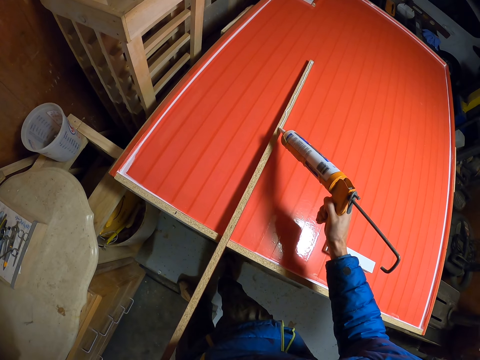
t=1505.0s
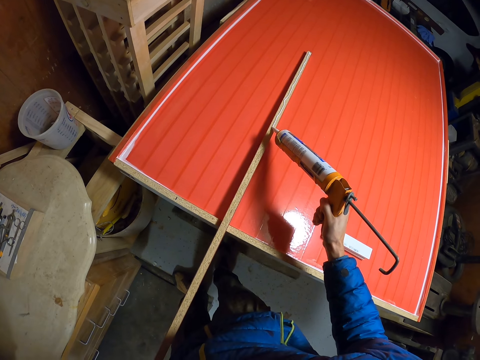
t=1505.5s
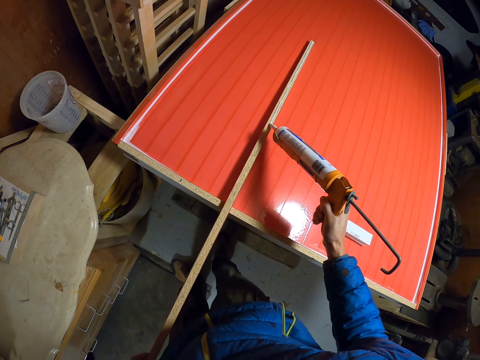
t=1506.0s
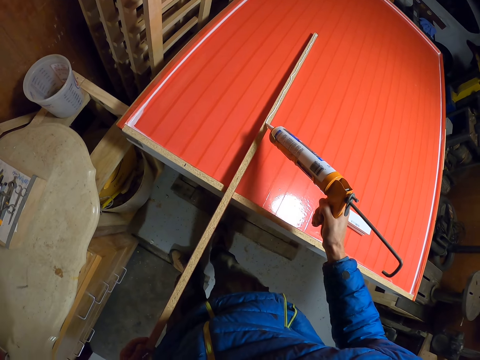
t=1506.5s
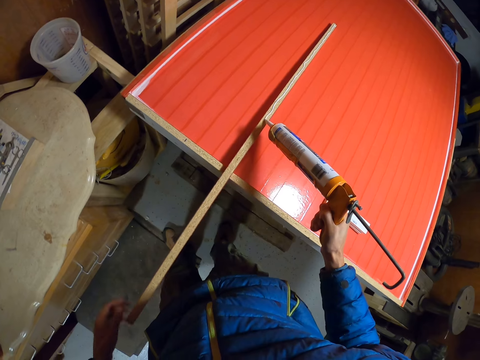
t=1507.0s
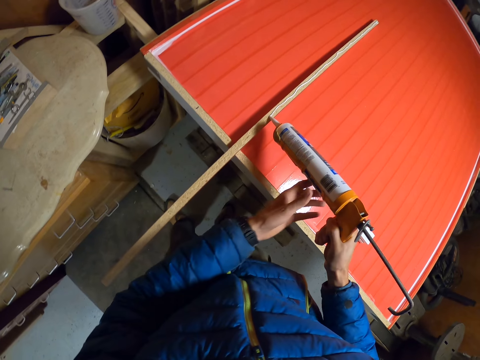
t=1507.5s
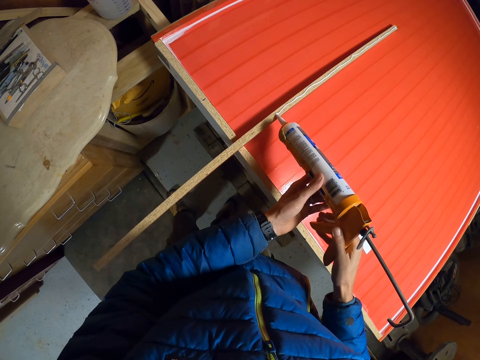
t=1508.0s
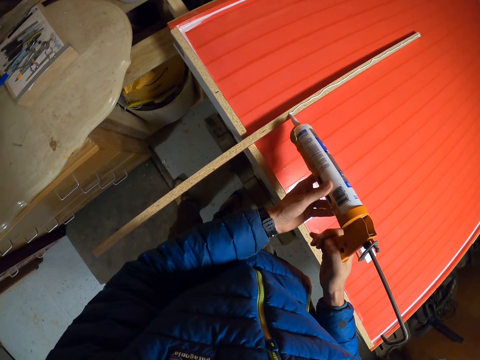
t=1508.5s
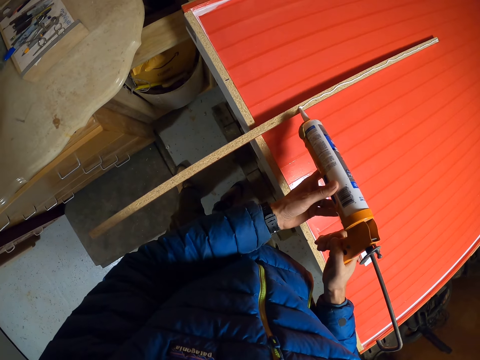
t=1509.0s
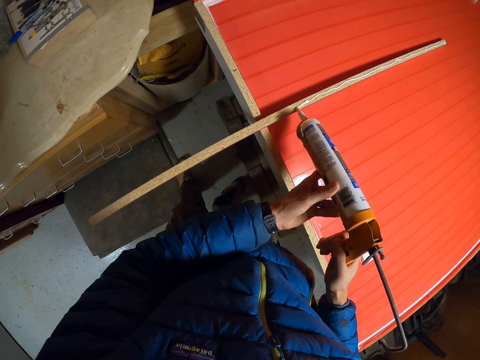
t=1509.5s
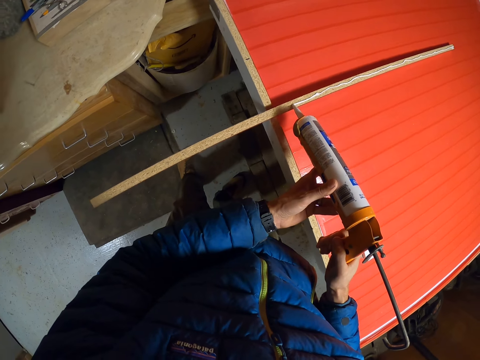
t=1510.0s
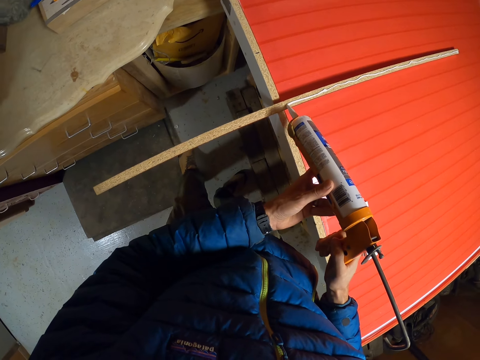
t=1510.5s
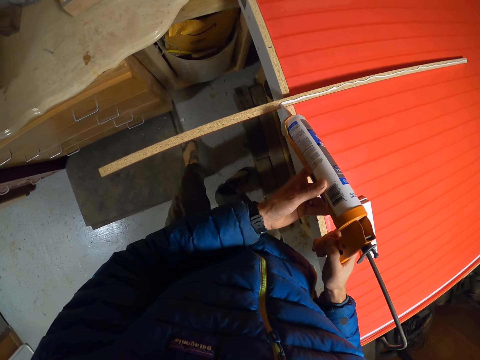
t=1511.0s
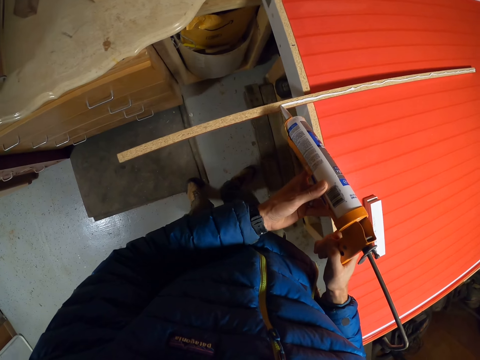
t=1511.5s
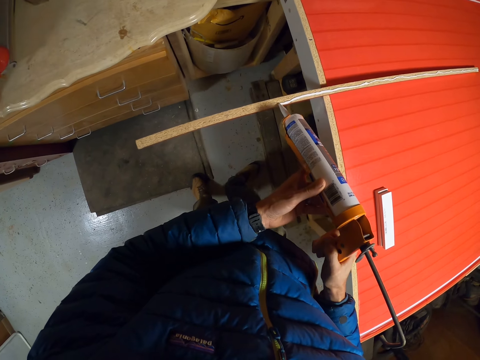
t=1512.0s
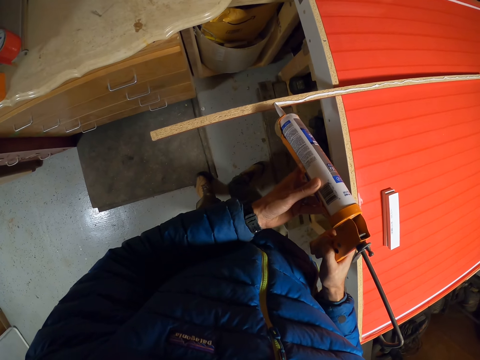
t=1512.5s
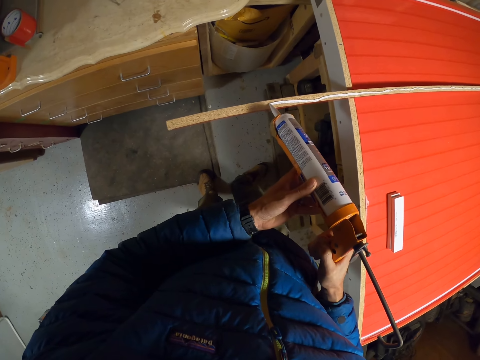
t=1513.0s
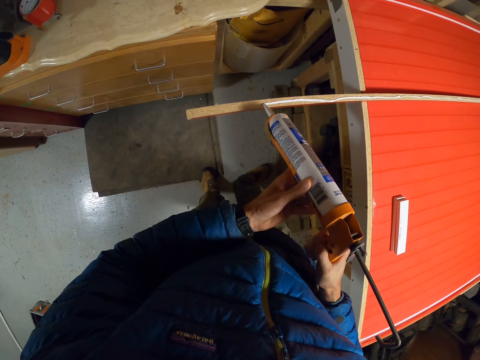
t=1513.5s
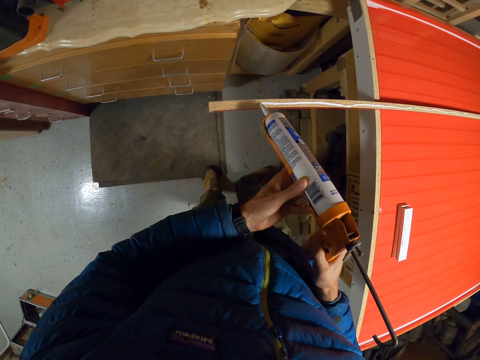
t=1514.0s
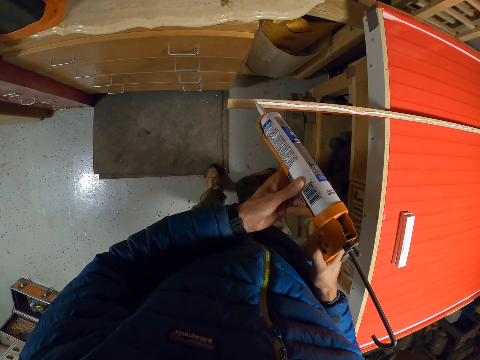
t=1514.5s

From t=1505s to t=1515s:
The camera wearer holds the glue gun with both his hands. He applies glue with the glue gun on the long piece of wood.

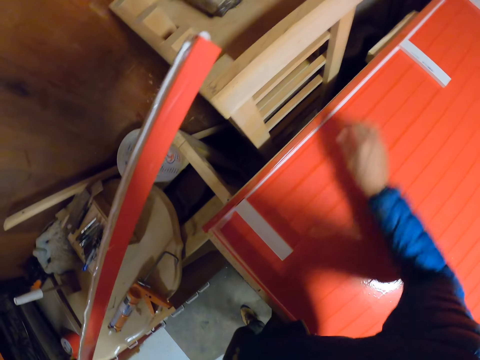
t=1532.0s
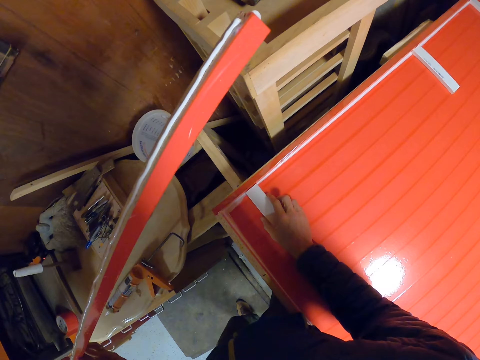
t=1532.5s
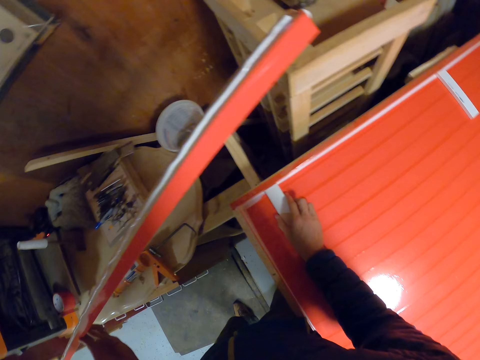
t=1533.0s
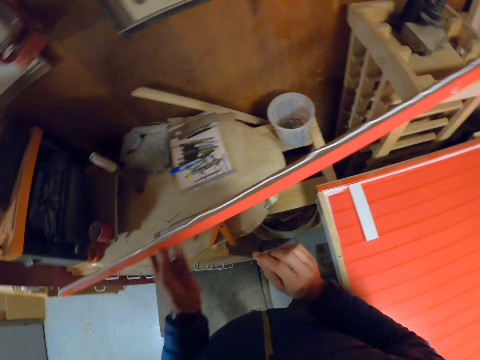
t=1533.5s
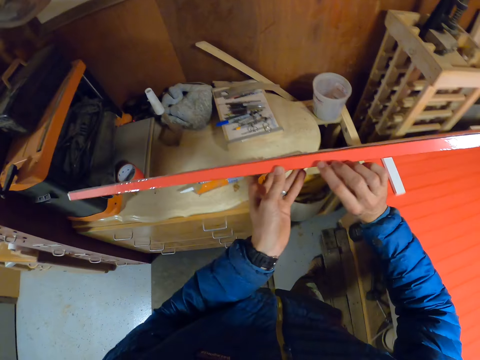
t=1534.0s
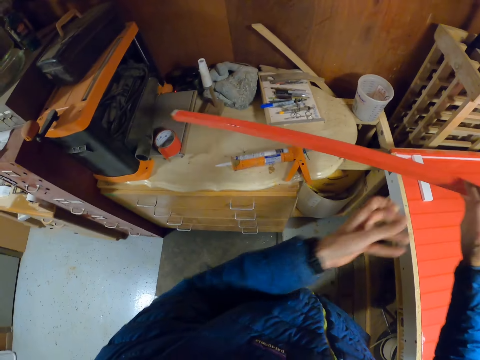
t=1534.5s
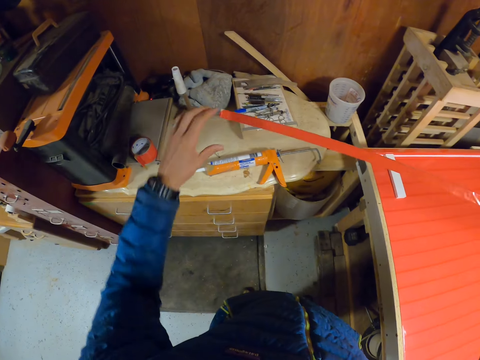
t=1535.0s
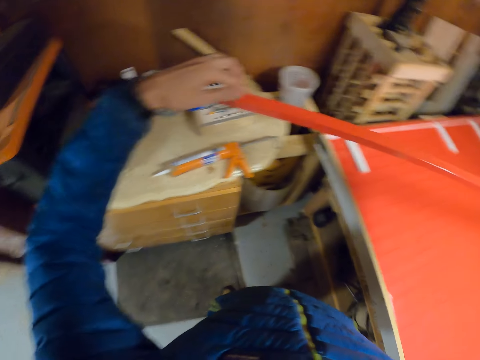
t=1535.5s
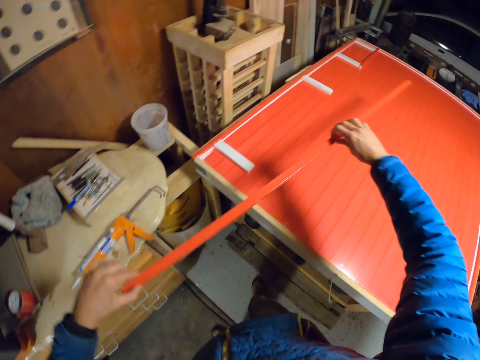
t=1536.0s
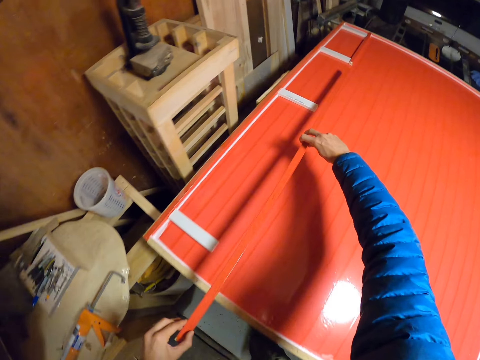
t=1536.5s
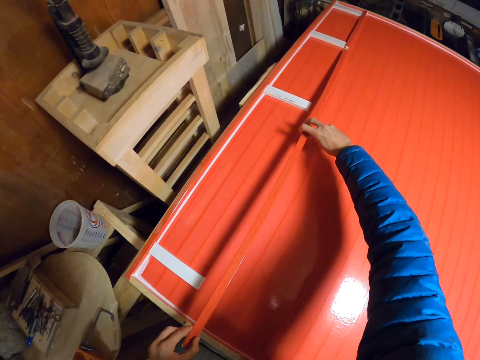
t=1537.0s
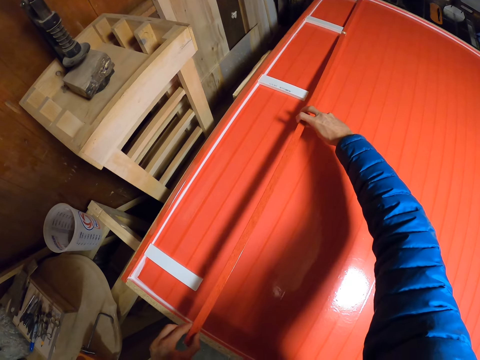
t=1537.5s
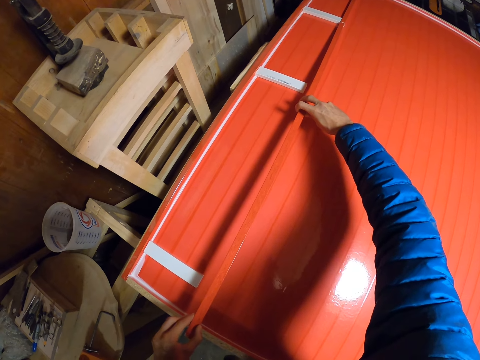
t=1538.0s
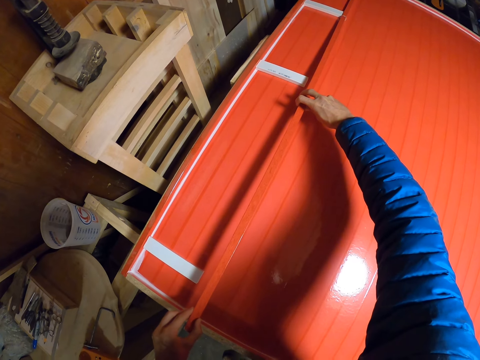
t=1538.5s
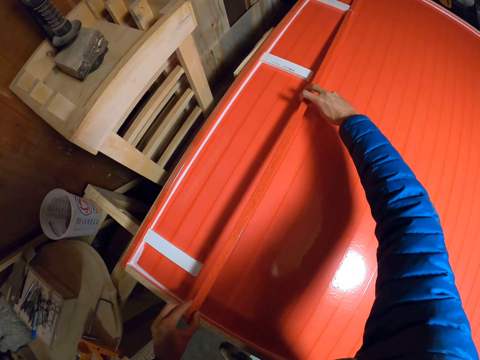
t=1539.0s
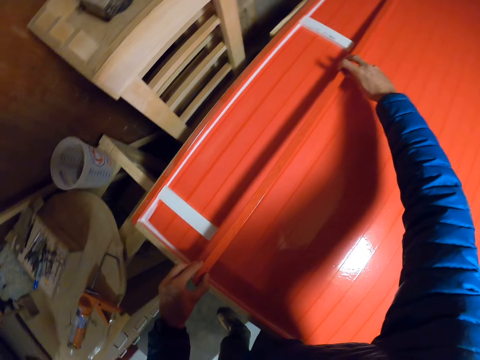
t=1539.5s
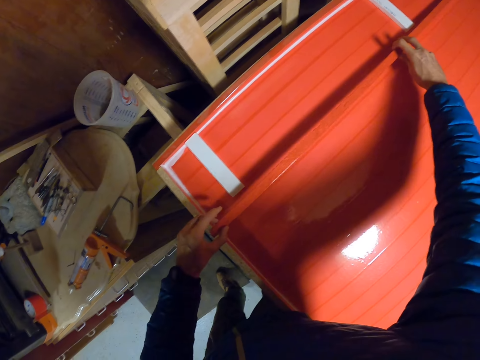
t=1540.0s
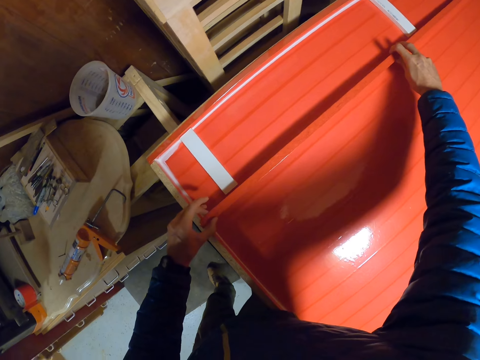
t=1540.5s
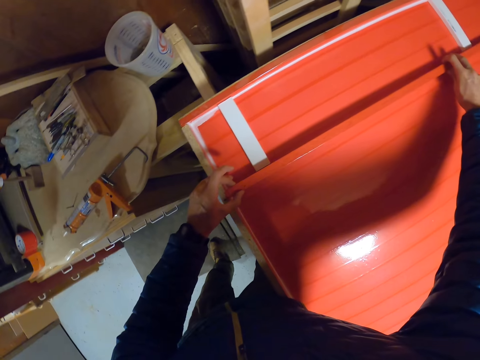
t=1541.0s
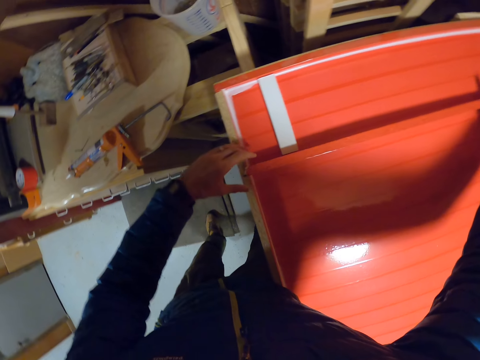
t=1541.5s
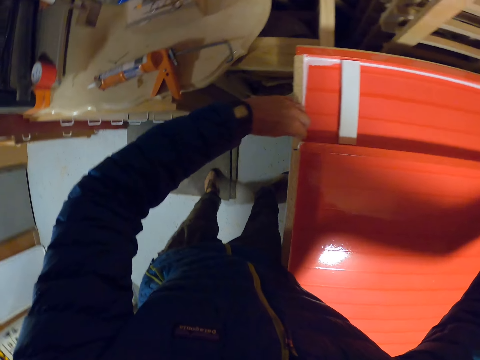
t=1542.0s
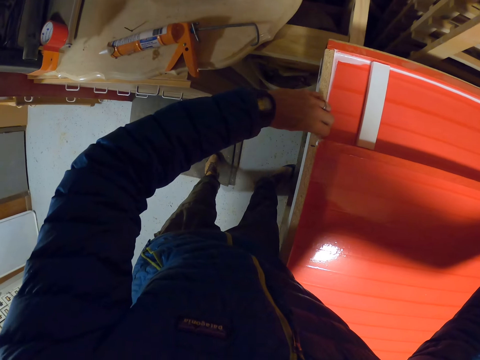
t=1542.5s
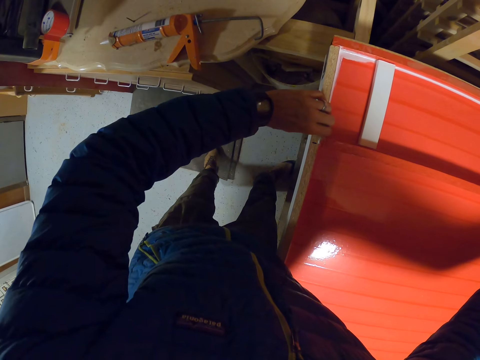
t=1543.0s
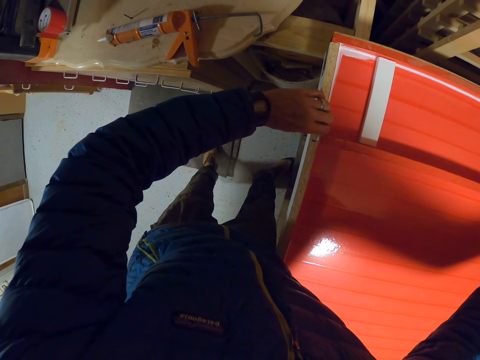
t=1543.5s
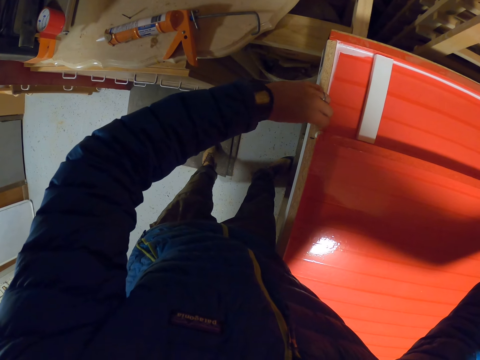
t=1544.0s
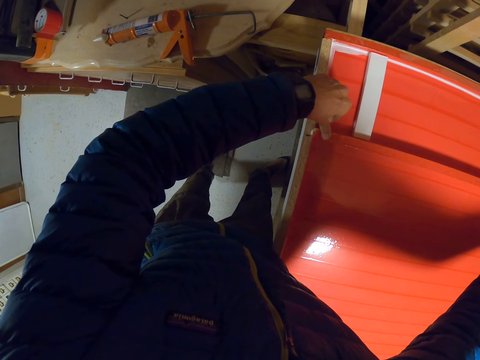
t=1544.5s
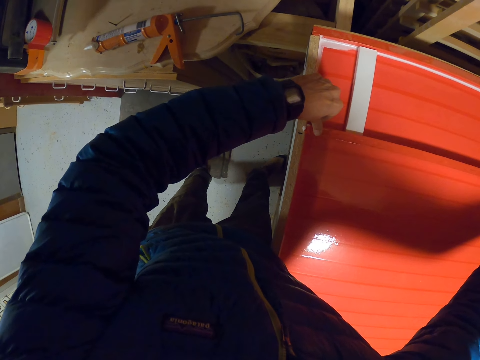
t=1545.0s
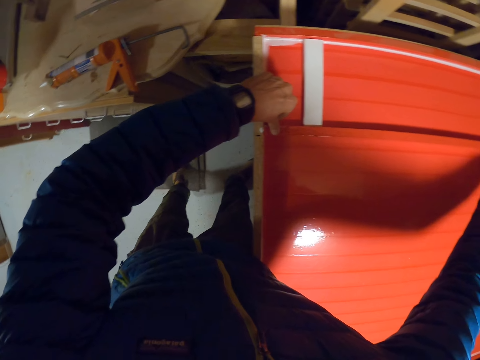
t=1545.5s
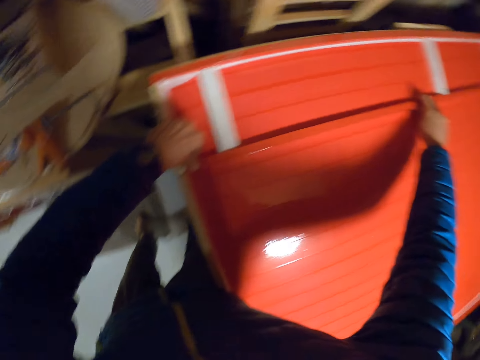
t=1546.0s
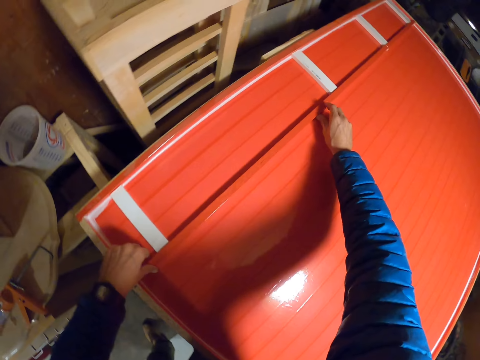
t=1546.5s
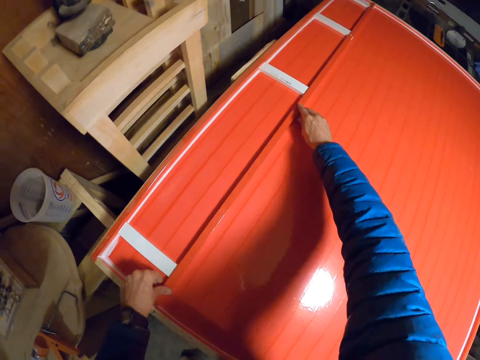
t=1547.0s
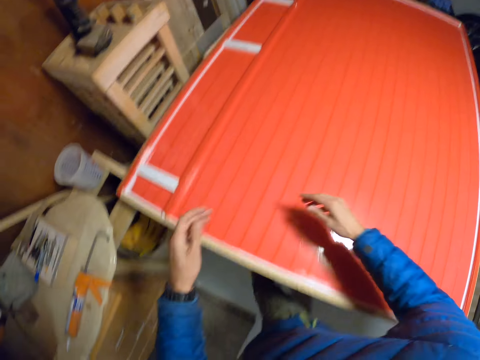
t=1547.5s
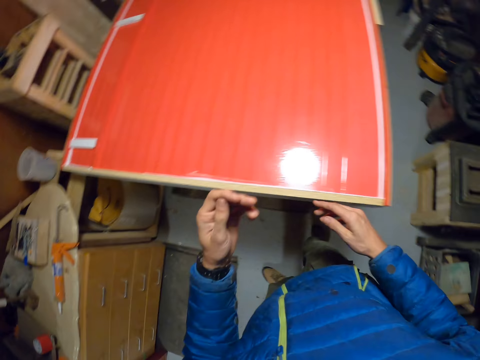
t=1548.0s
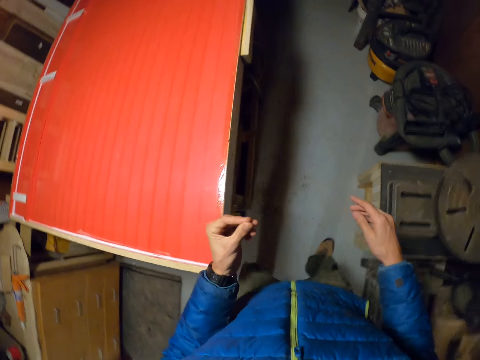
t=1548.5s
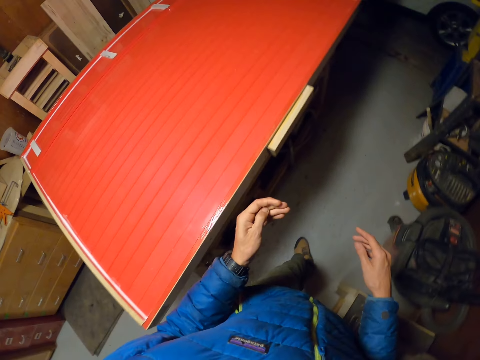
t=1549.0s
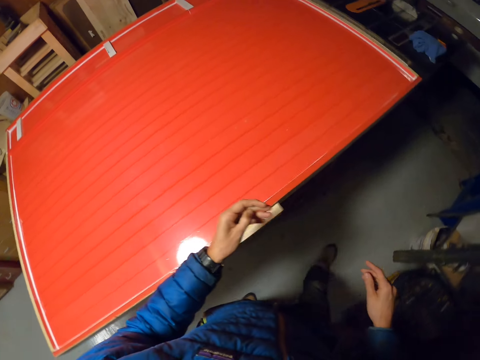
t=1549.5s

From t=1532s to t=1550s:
The camera wearer drops a piece of wood on the board. He places the long piece of wood in his right hand. He holds the piece of wood with both his hands. He places the long piece of wood on the board. He sticks the bigger piece of wood on the smaller pieces of wood. He walks to the other side of the structure.
